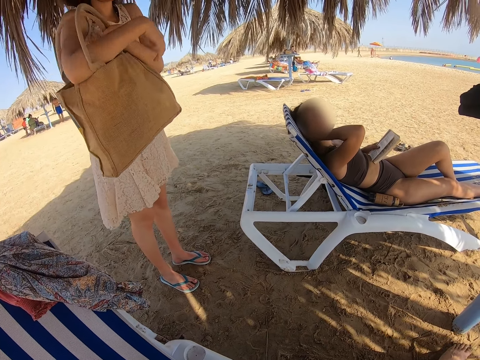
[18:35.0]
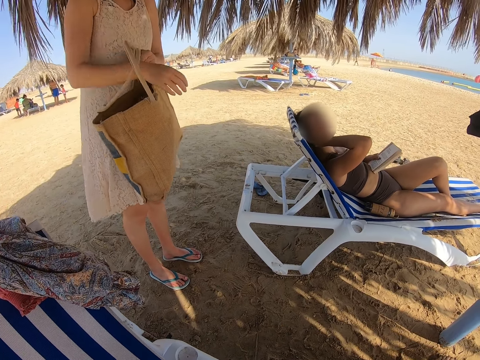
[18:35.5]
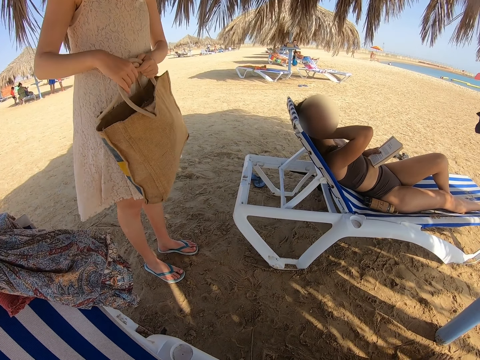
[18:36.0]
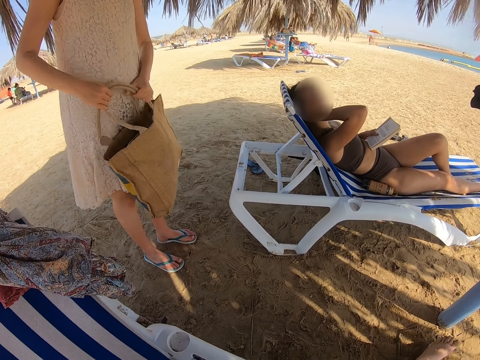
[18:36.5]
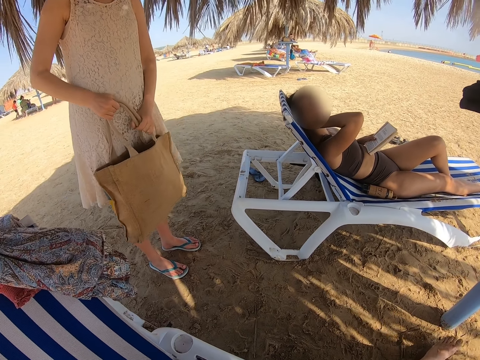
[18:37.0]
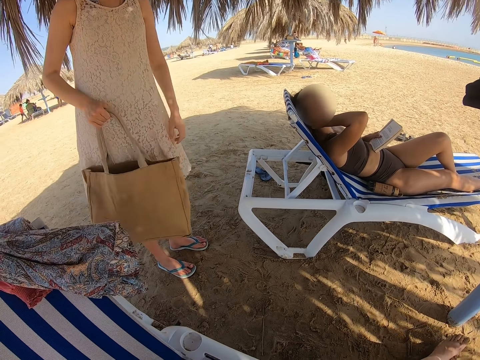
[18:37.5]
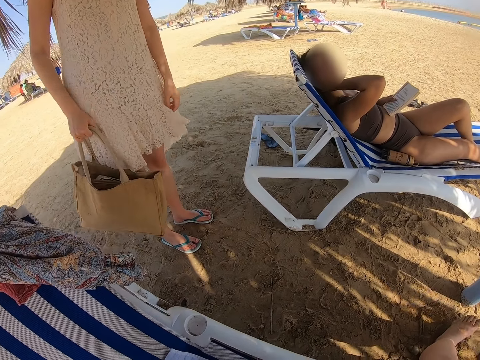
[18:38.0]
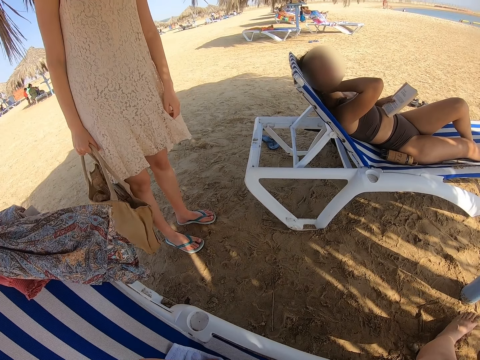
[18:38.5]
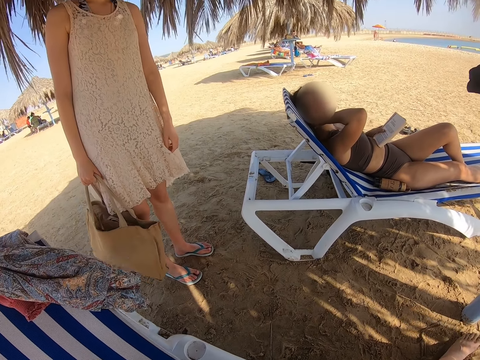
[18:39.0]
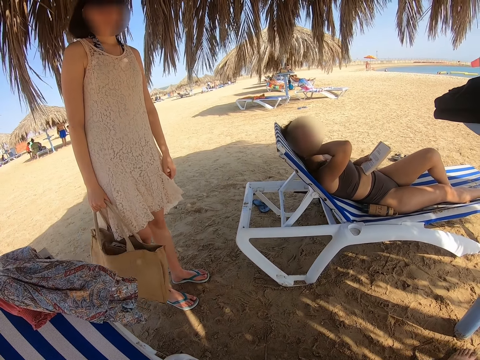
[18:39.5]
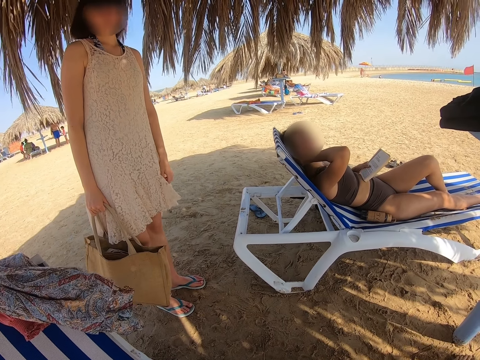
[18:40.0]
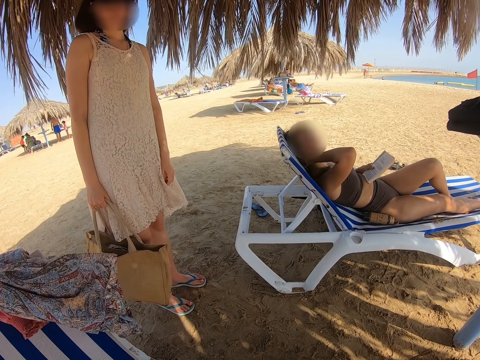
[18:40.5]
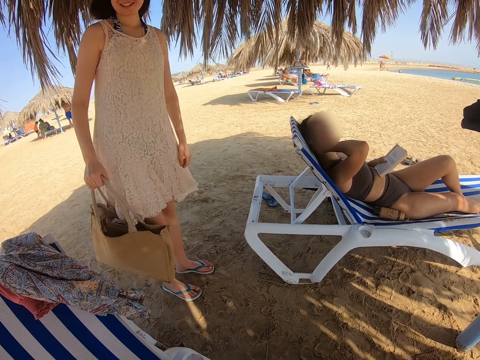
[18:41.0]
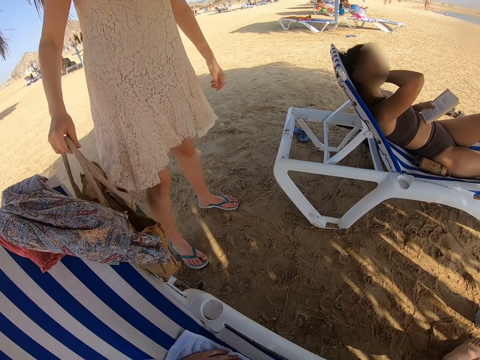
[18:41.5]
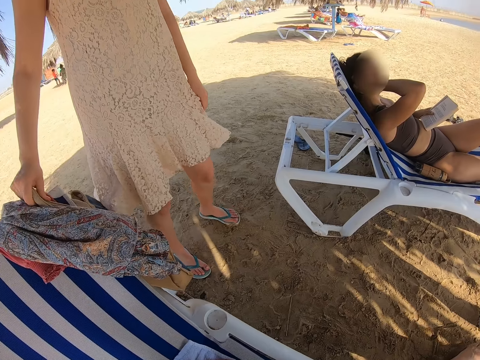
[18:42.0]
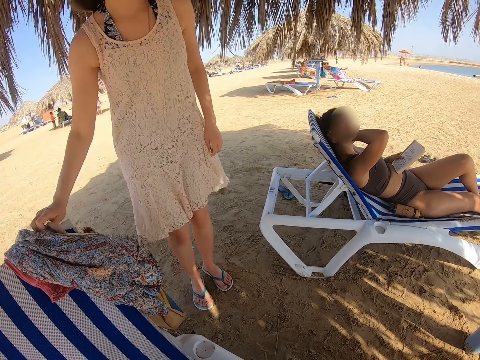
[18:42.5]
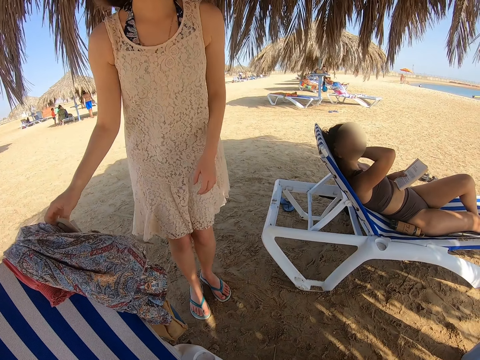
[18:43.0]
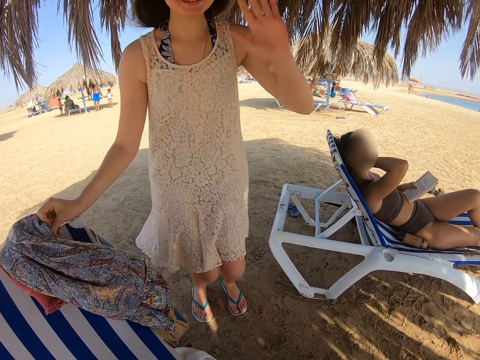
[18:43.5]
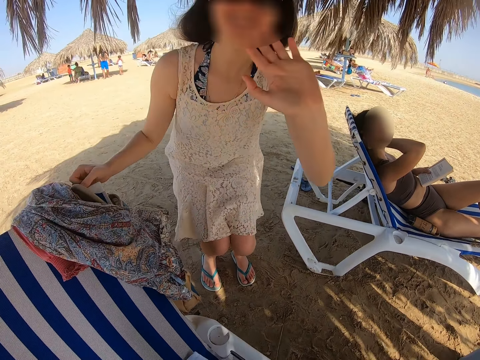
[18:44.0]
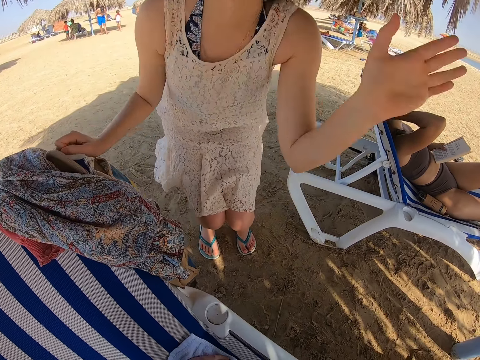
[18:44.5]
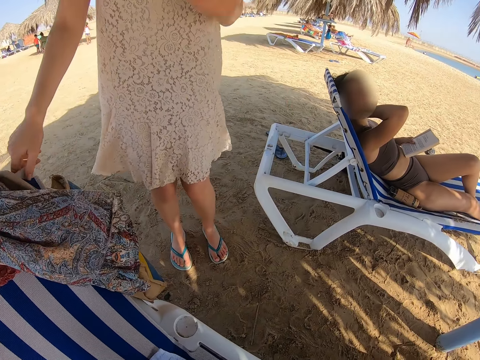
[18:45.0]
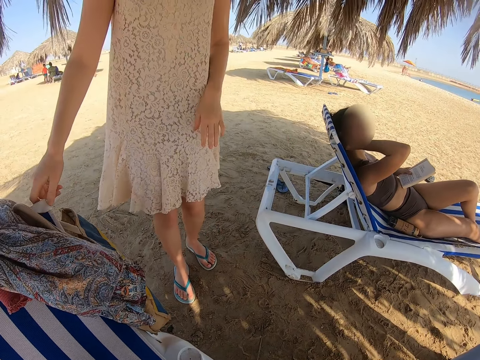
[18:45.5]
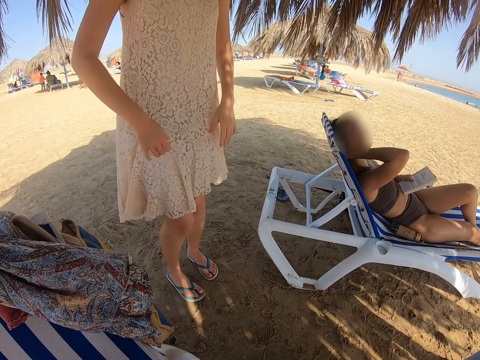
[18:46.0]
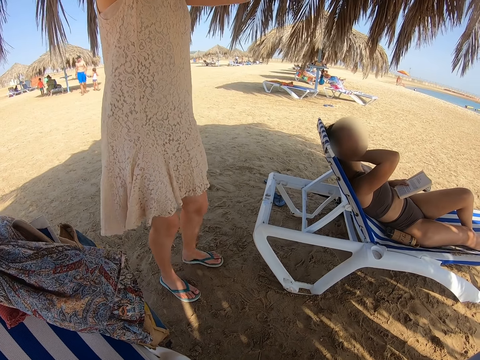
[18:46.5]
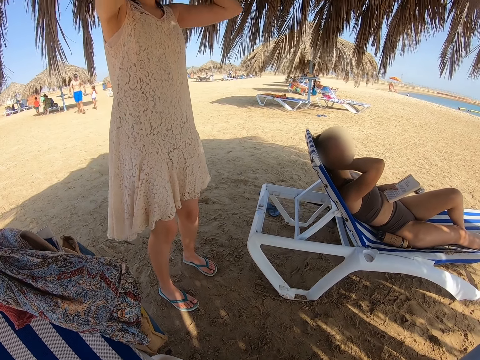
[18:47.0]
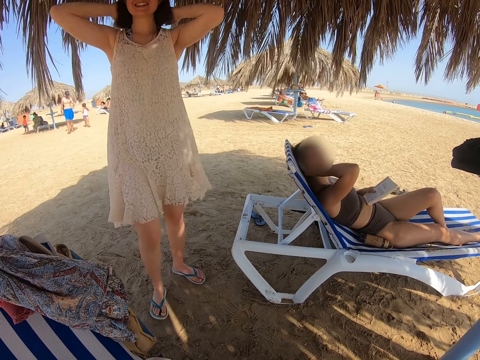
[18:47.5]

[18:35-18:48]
The lady holds the bag. The lady places the handbag on the chaise chair. The lady waves at the camera wearer. The camera wearer waves at the lady. The lady straightens the hair.

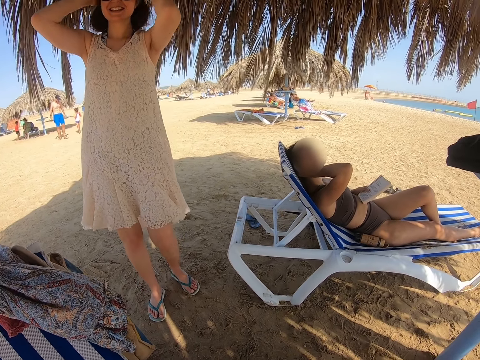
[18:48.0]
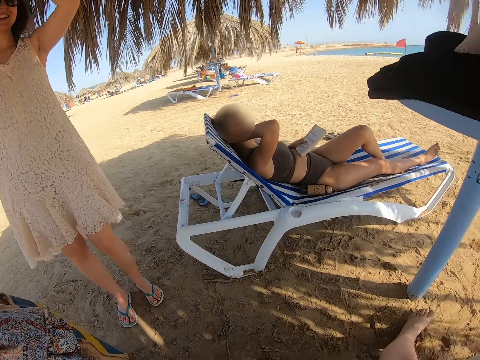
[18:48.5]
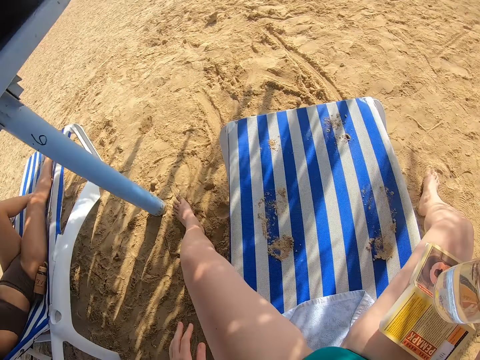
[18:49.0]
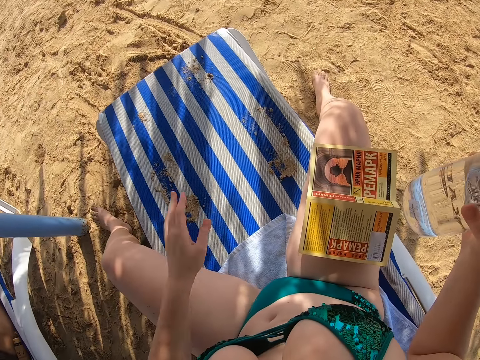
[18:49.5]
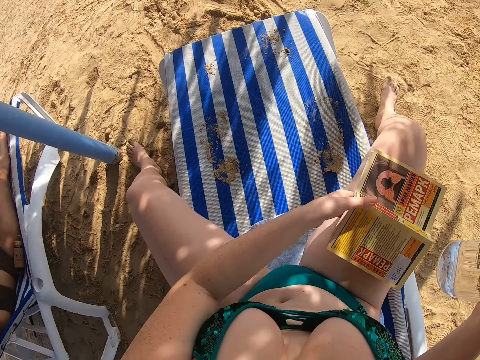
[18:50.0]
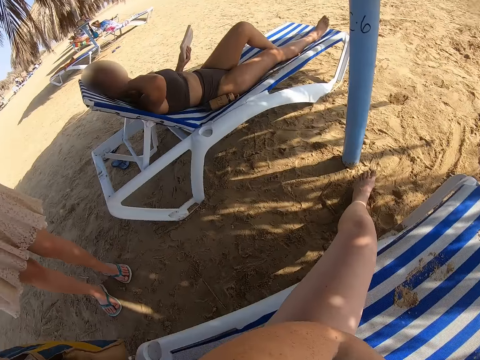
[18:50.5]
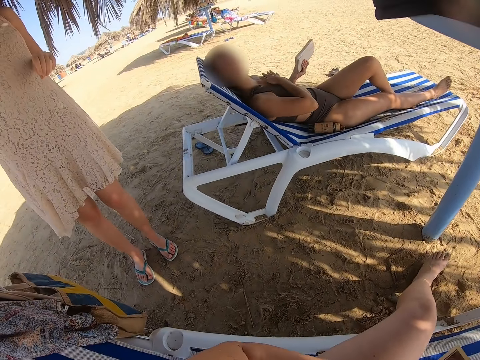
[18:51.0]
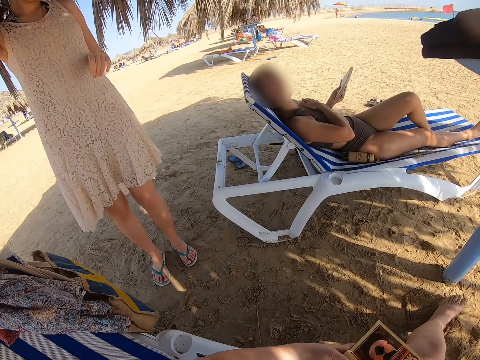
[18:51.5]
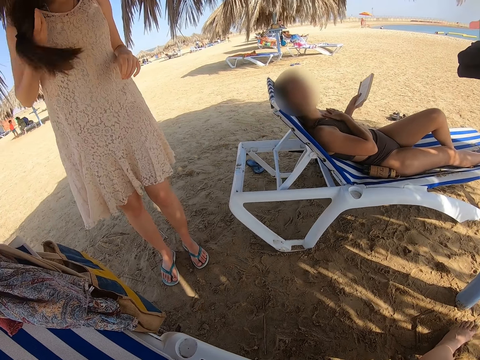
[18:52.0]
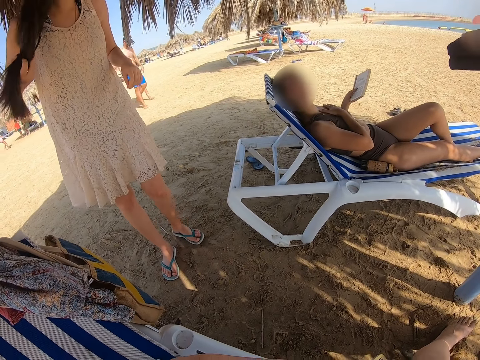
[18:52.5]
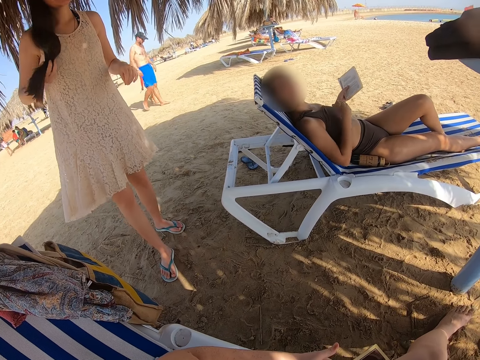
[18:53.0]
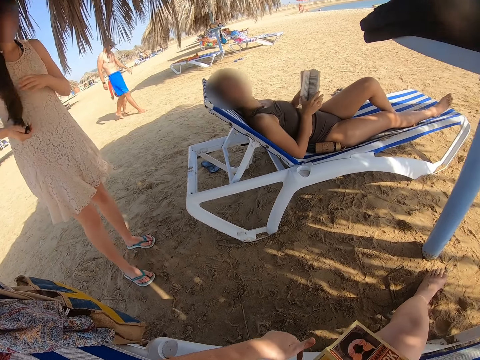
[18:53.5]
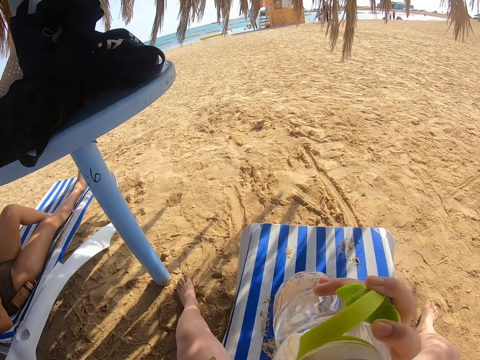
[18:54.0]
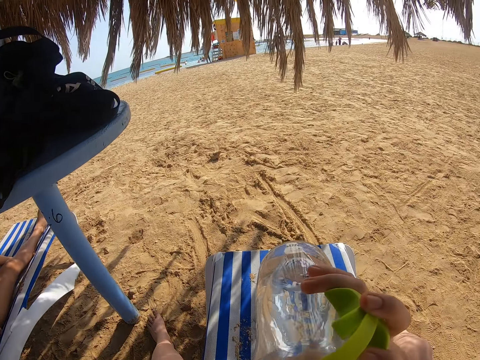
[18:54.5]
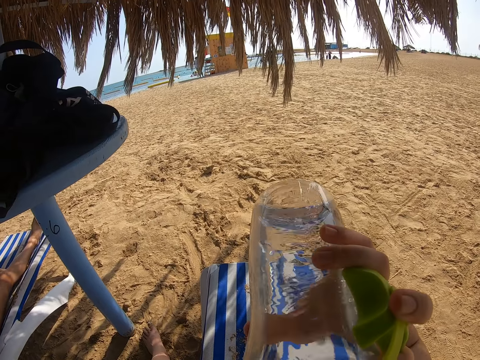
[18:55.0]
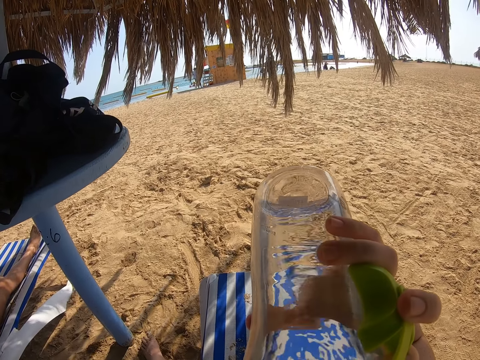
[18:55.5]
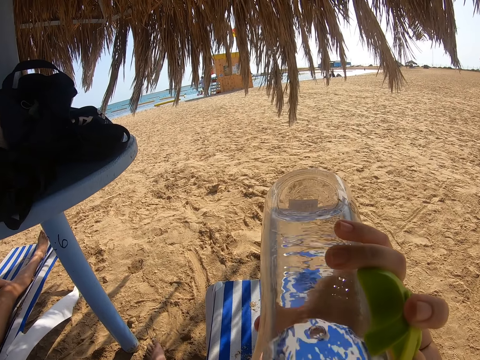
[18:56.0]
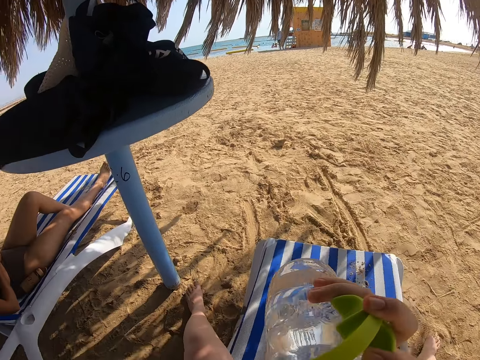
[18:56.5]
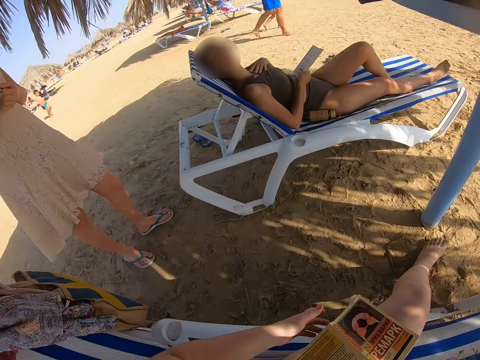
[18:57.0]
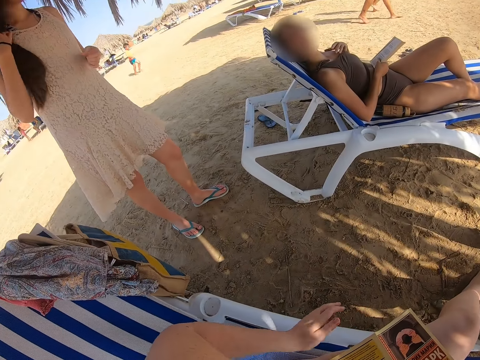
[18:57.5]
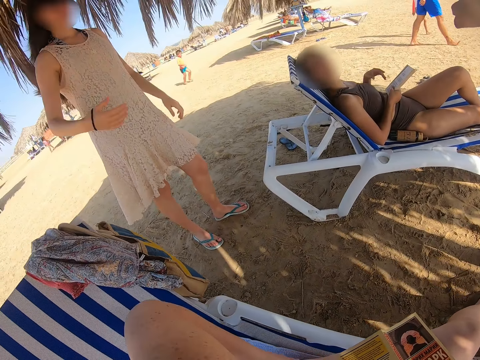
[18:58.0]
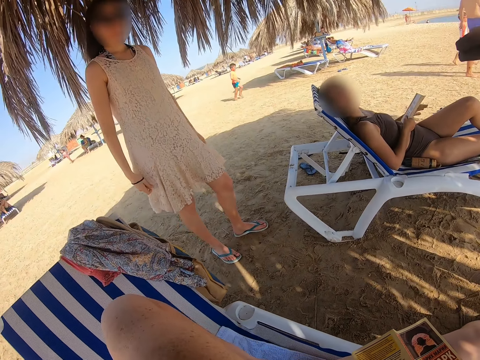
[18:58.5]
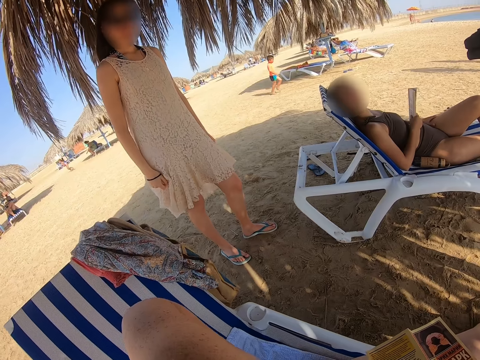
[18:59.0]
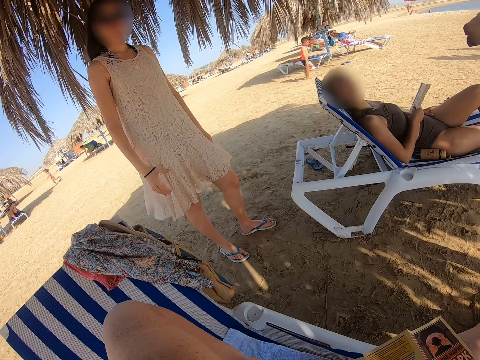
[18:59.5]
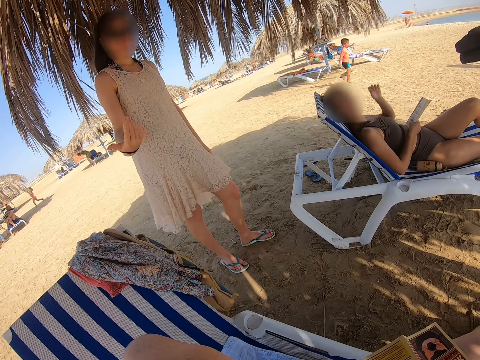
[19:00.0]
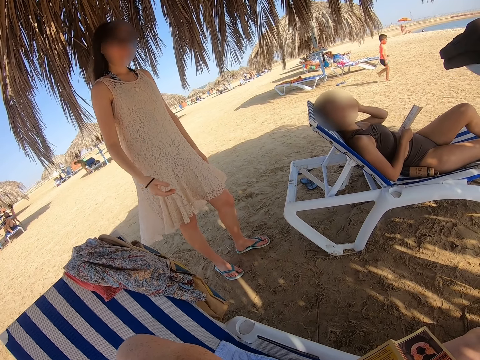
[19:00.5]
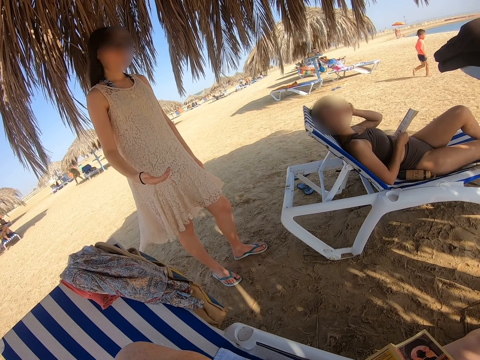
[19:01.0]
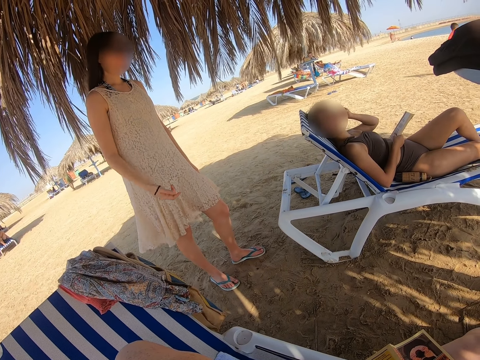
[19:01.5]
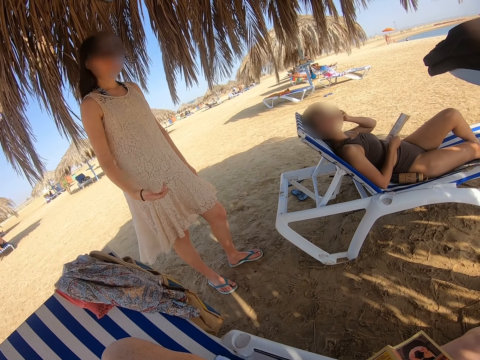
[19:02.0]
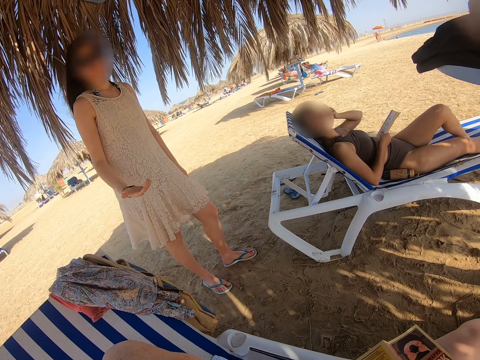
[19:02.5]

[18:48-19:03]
The lady touches the hair with both hands. The camera wearer turns around. He picks the book from the lap with his left hand. He turns around. The lady interacts with the camera wearer and holds the hair. The camera wearer turns around the beach. He drinks water from the water bottle. He stares at the lady. The lady drops the hair at the back. The camera wearer stops drinking water from the water bottle. The lady interacts with the camera wearer. Another lady scratches the head.
